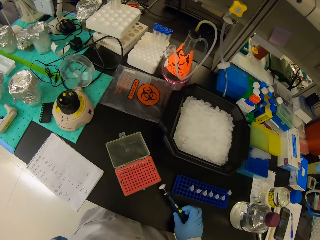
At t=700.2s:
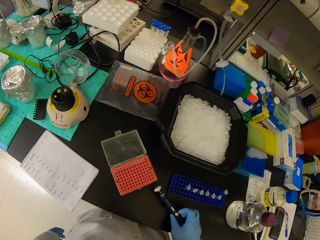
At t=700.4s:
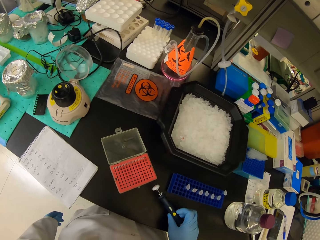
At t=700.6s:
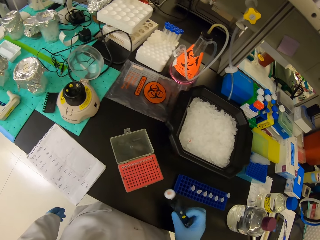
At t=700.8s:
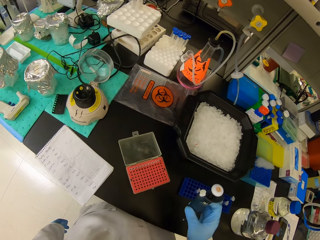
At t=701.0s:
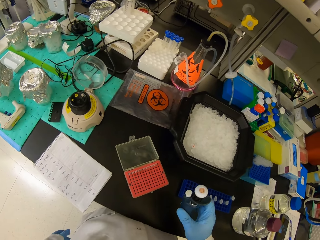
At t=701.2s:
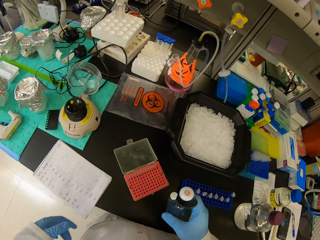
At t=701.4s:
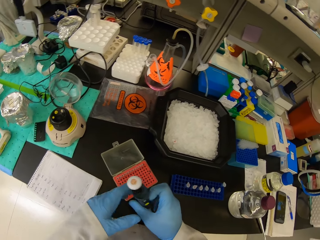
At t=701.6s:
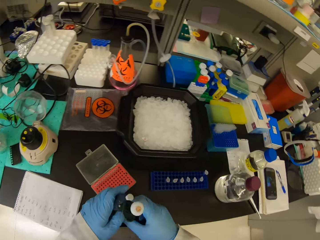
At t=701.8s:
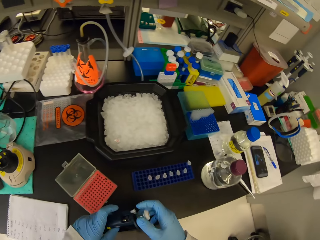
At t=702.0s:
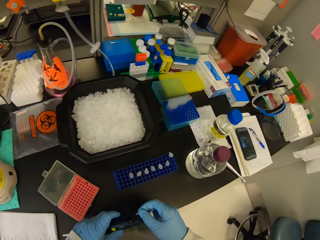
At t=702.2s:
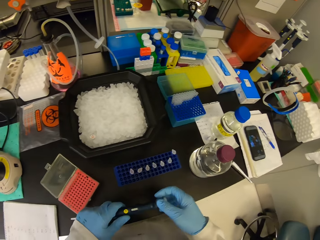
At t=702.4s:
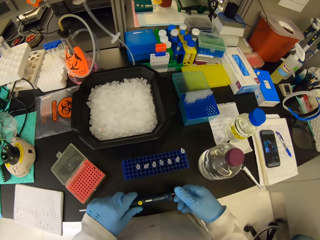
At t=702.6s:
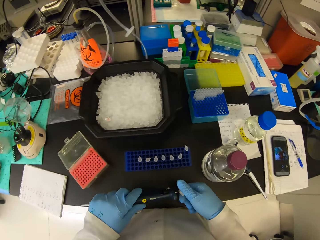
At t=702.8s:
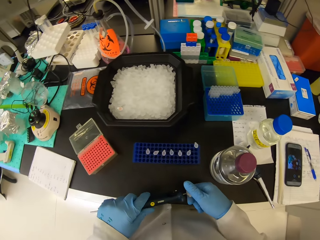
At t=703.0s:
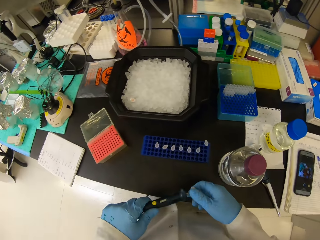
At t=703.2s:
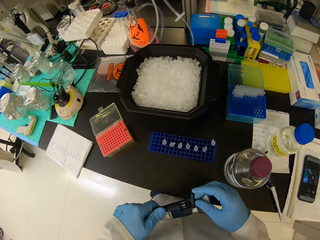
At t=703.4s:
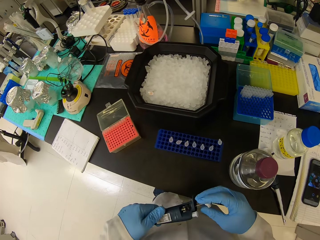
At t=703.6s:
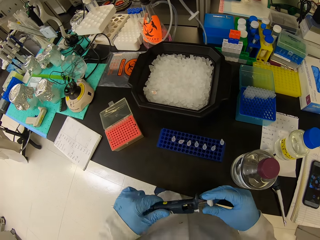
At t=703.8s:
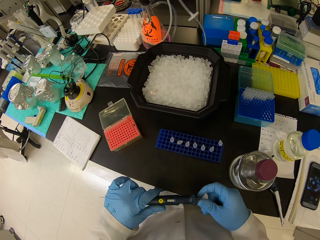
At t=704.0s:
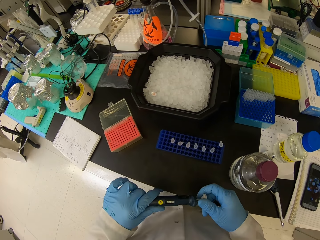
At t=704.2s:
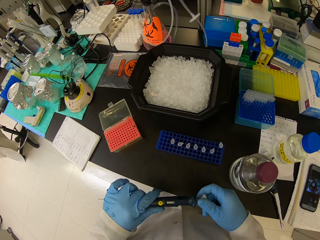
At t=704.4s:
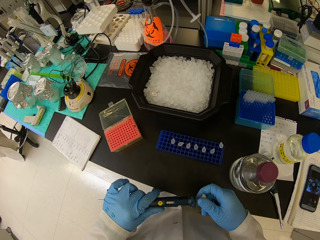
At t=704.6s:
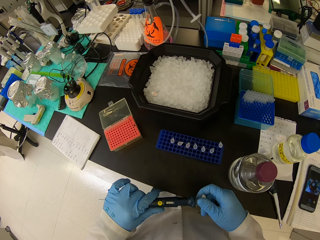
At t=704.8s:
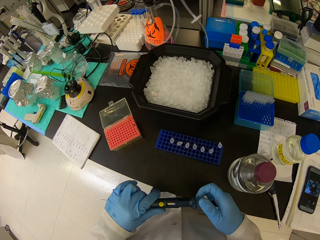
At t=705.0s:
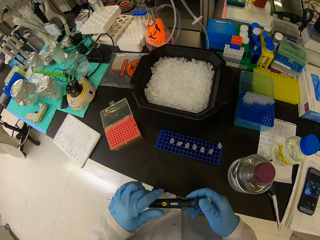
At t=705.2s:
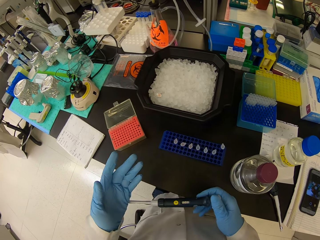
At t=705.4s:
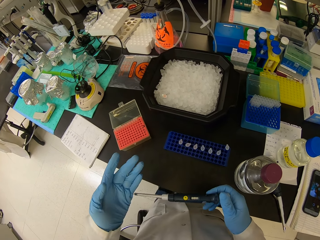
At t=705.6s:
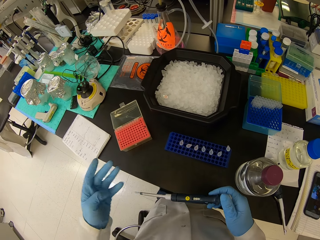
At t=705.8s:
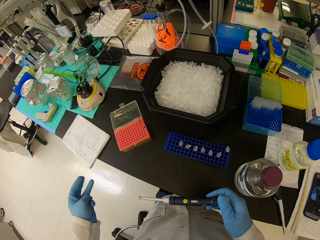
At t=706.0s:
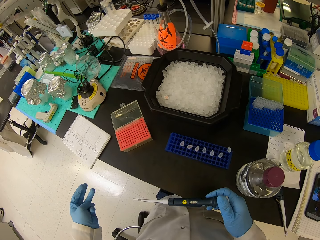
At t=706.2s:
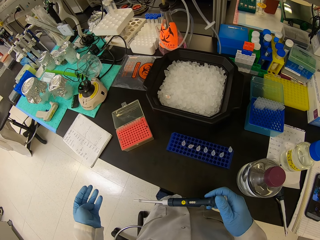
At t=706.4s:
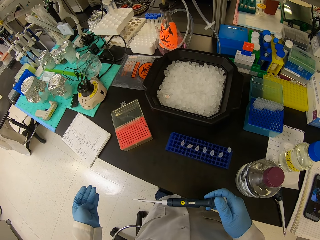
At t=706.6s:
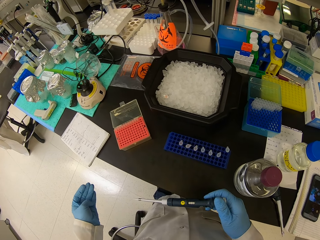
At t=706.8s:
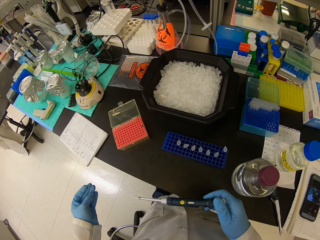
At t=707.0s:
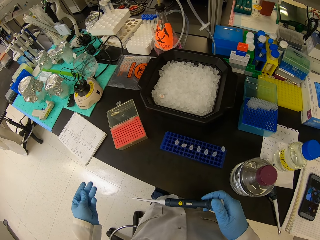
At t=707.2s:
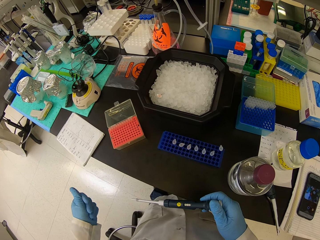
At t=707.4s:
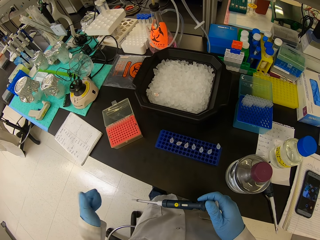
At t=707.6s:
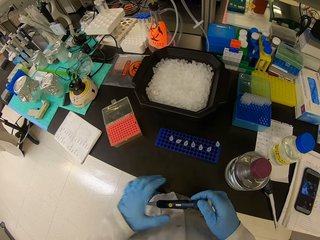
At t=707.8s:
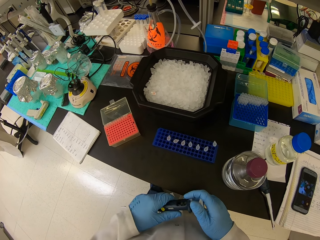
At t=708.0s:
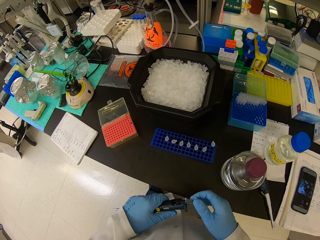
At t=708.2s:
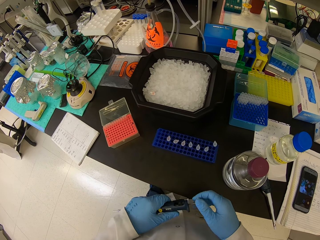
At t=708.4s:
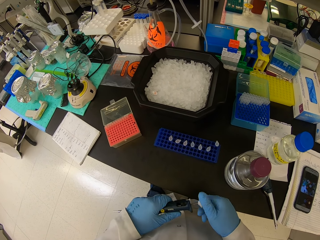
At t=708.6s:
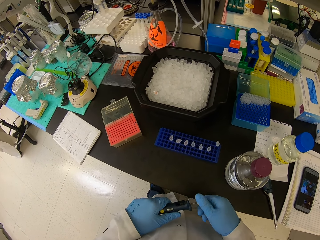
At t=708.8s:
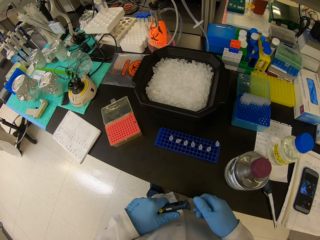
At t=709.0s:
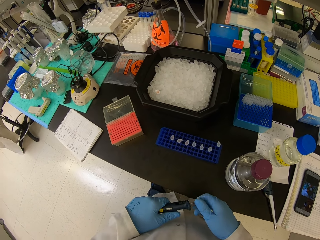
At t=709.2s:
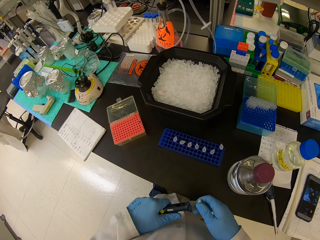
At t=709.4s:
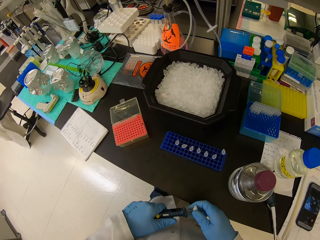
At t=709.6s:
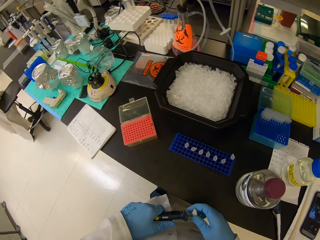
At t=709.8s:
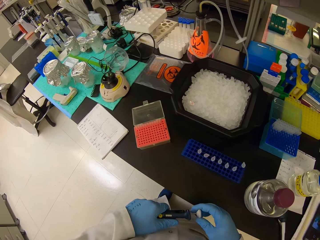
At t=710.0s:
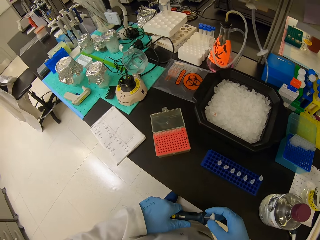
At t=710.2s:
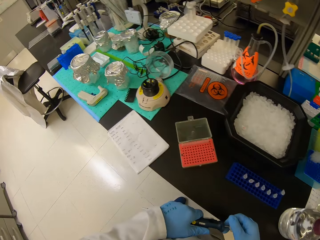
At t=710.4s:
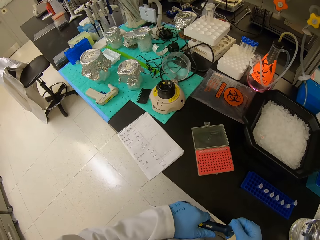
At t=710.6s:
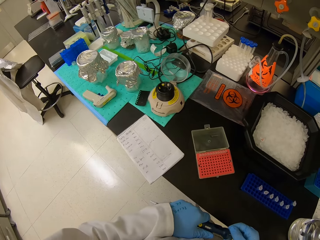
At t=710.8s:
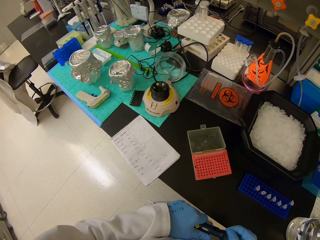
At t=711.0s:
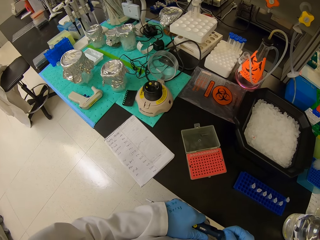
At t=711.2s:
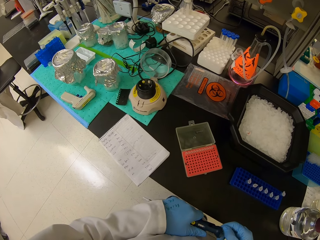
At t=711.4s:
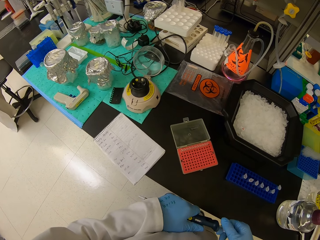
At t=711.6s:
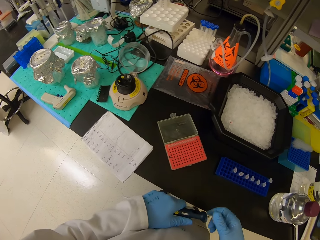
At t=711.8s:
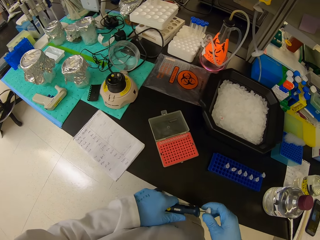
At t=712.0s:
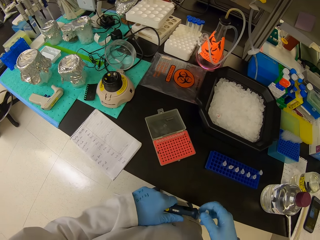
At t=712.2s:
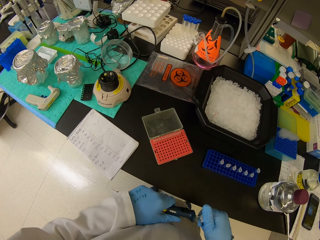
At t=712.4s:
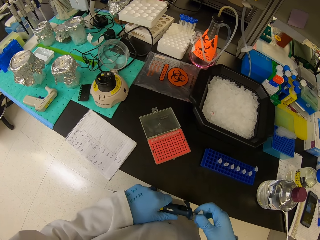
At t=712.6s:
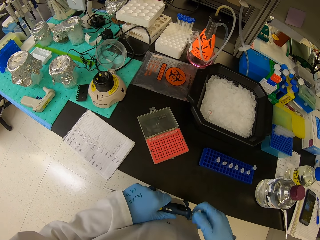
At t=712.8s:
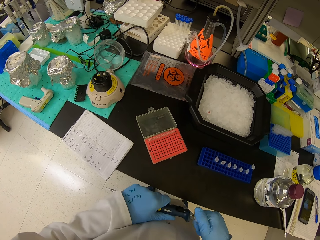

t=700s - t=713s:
The camera wearer picks up a micropipette or syringe. They adjust the micropipette. They twist the syringe. They twist the syringe again.

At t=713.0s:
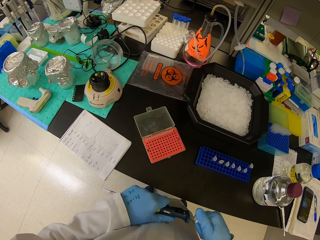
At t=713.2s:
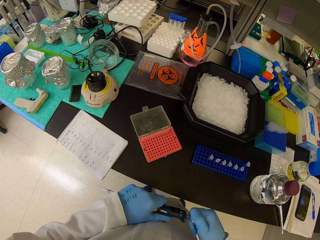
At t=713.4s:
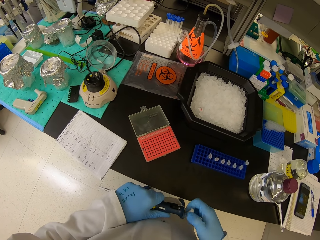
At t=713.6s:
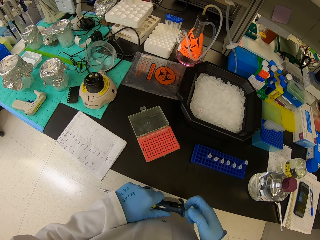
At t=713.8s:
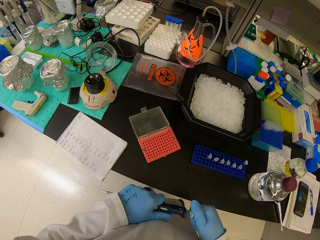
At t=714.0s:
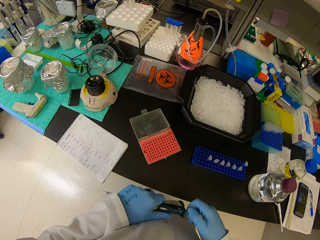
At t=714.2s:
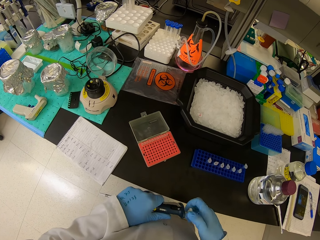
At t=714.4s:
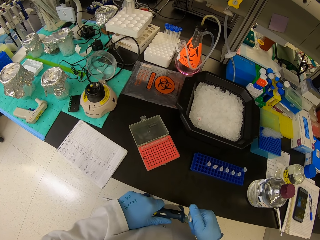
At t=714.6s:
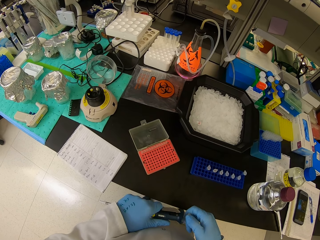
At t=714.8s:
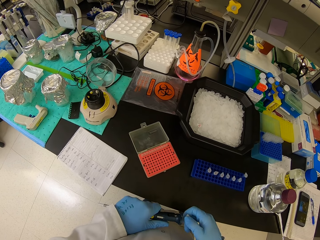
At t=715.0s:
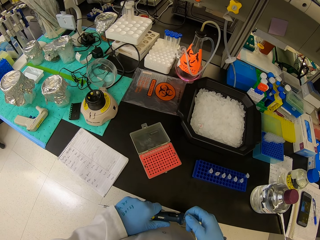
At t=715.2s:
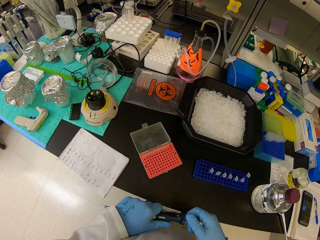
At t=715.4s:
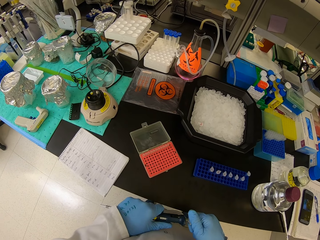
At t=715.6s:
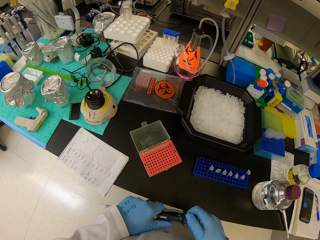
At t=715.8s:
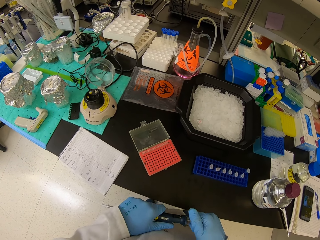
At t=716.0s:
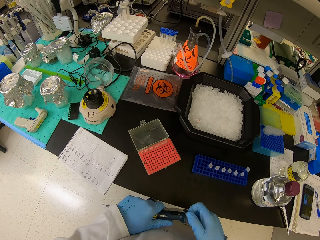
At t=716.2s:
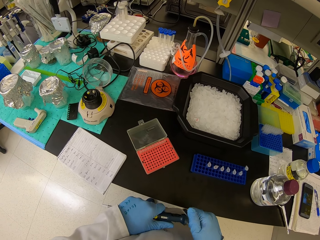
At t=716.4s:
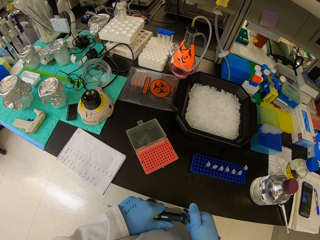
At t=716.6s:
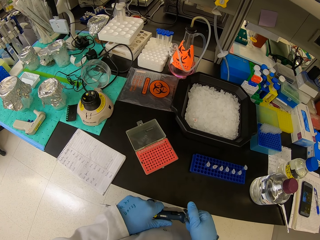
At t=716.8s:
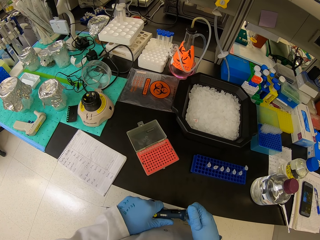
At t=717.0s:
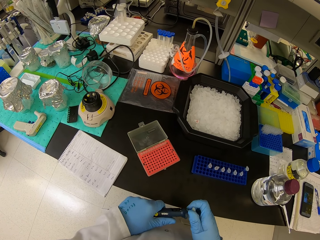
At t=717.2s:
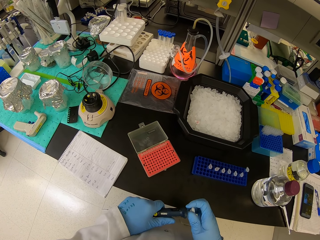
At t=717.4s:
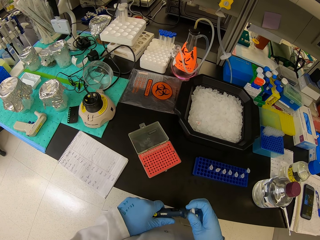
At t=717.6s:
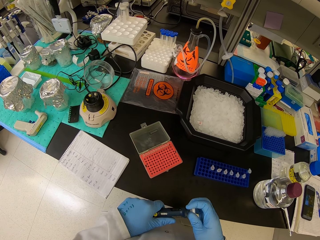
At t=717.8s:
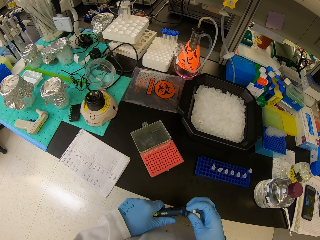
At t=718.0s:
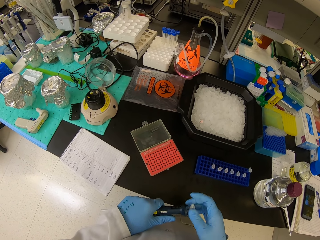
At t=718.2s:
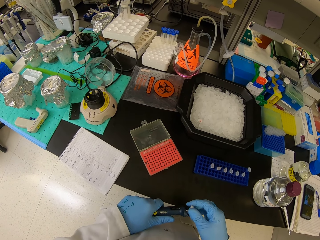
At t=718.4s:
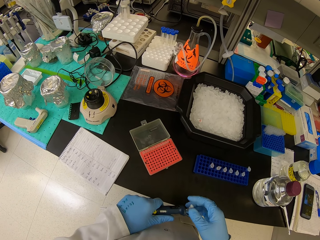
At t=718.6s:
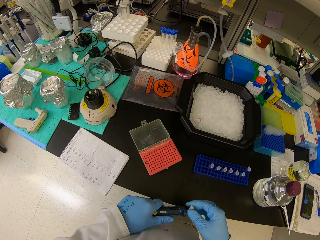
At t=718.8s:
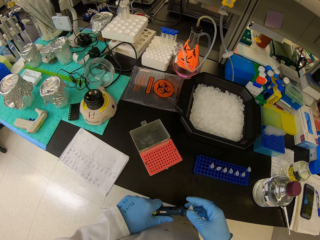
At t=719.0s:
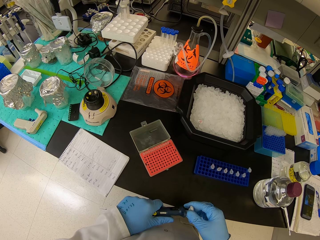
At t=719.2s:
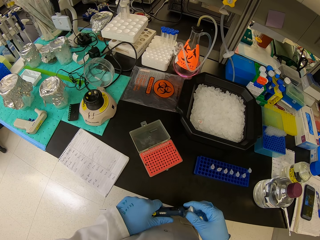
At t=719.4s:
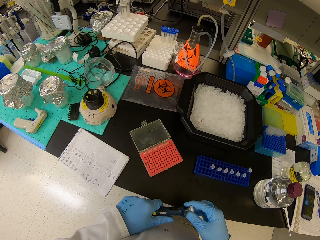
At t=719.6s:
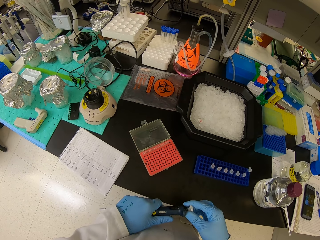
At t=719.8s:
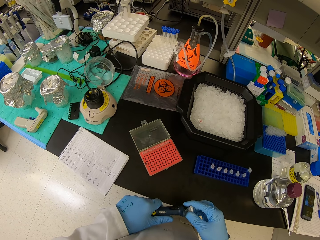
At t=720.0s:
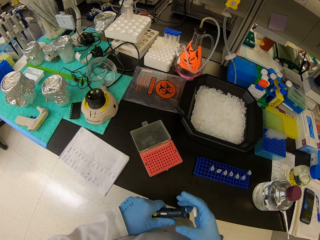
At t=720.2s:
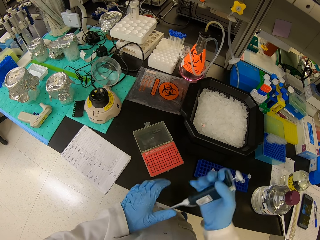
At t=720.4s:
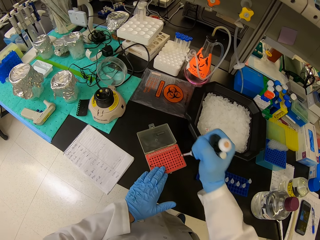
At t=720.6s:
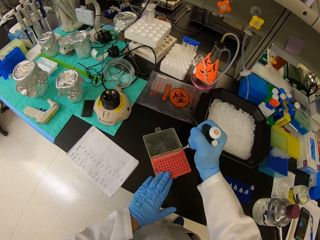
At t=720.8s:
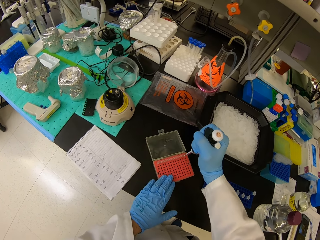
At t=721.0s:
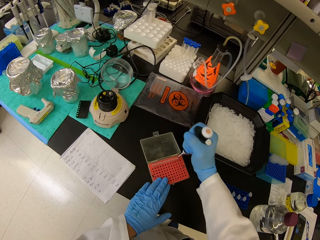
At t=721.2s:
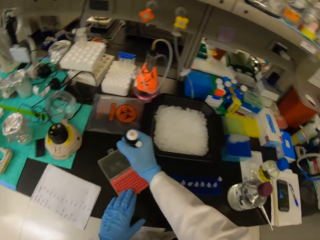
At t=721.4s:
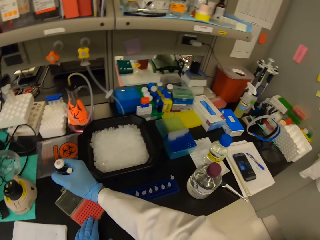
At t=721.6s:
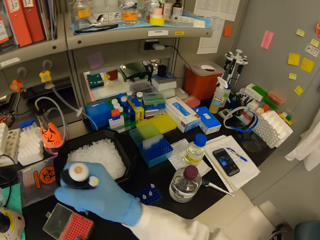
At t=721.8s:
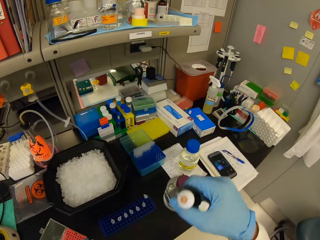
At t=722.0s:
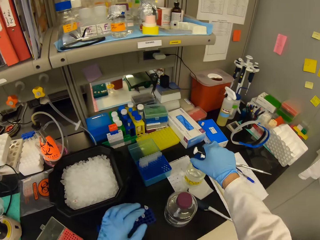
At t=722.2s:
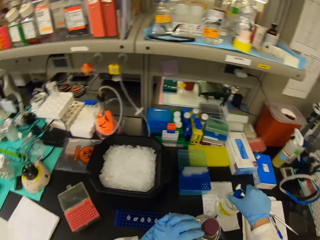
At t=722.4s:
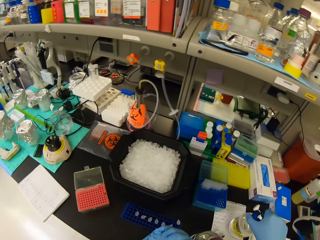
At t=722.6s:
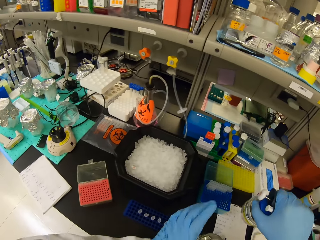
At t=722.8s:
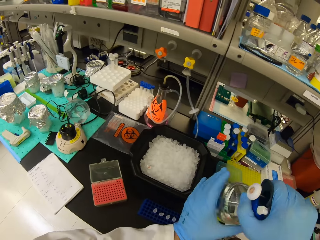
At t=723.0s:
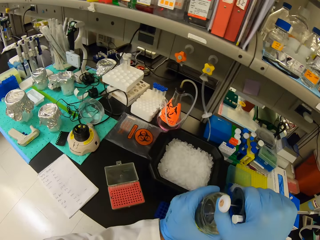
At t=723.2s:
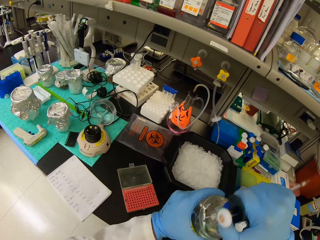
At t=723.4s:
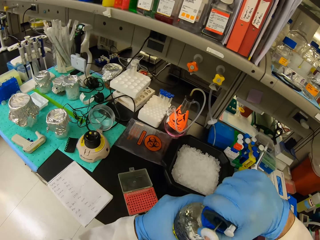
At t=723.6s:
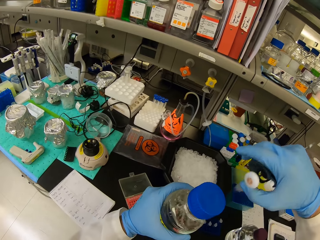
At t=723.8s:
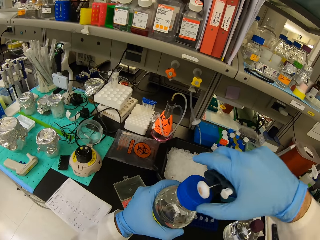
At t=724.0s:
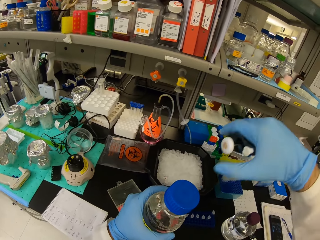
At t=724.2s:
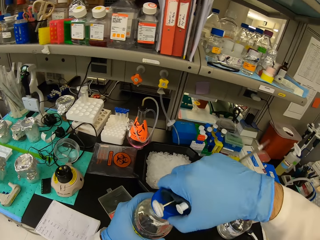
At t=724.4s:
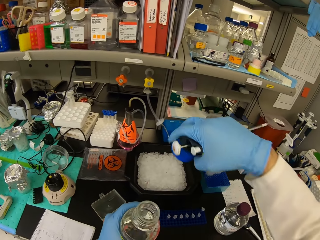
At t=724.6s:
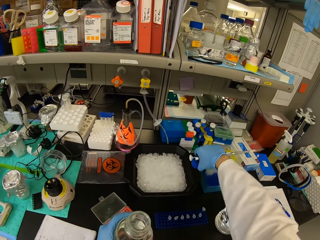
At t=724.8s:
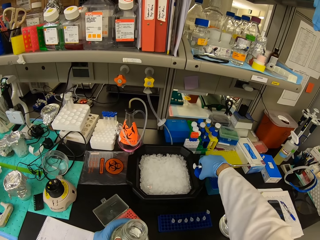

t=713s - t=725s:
The camera wearer inserts a dropper in the micropipette. They pick up a bottle with solution from the counter top. They open the bottle top.
